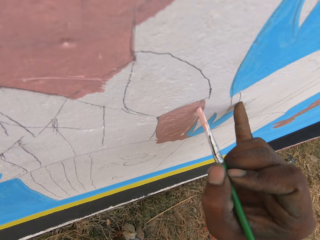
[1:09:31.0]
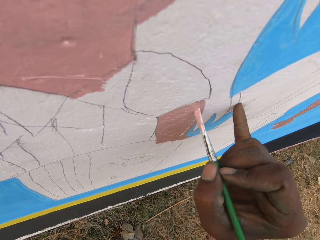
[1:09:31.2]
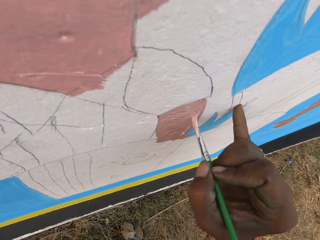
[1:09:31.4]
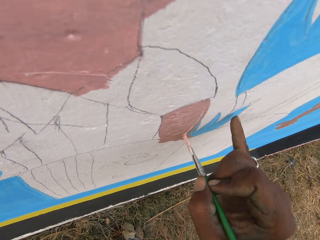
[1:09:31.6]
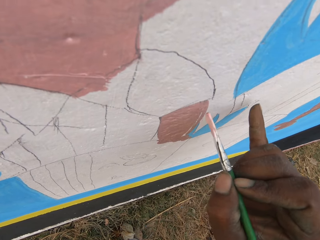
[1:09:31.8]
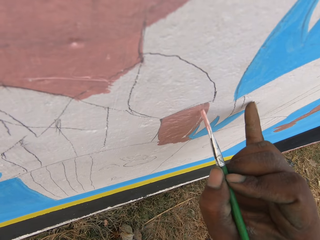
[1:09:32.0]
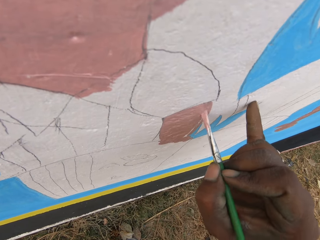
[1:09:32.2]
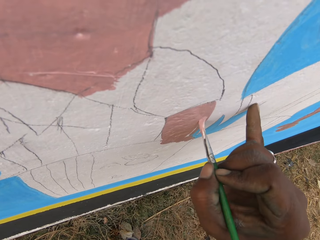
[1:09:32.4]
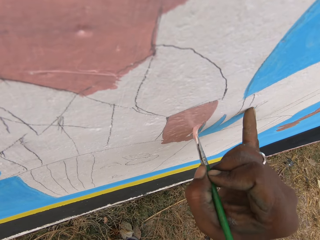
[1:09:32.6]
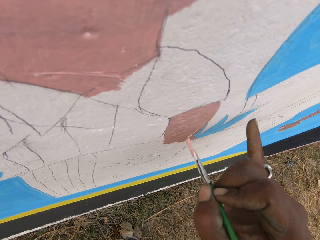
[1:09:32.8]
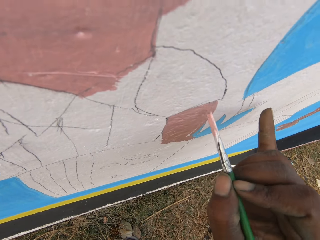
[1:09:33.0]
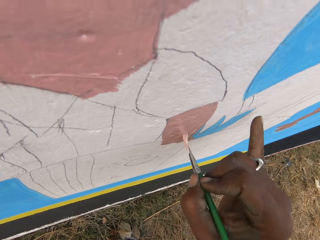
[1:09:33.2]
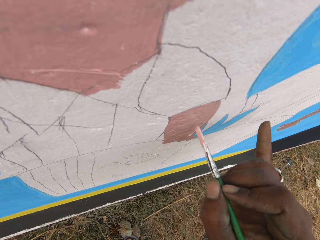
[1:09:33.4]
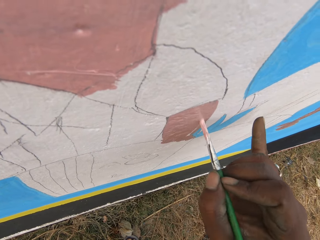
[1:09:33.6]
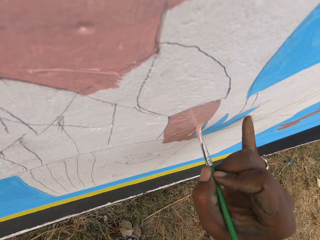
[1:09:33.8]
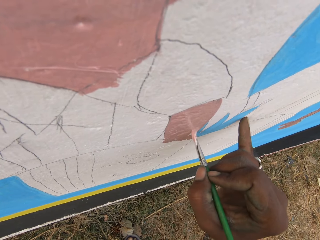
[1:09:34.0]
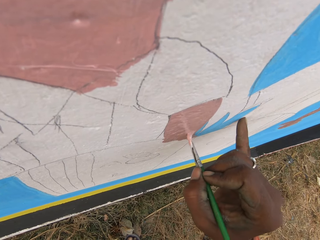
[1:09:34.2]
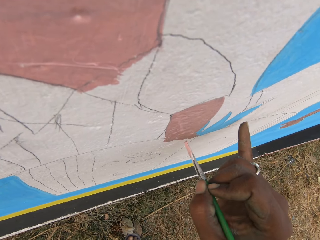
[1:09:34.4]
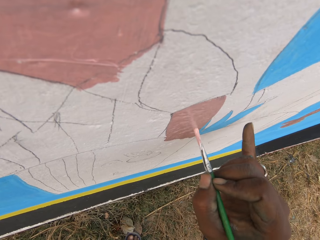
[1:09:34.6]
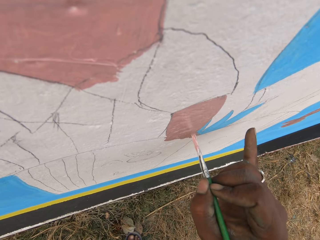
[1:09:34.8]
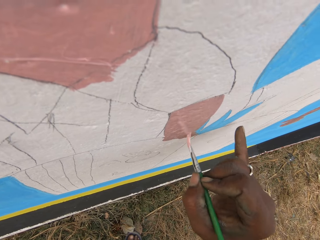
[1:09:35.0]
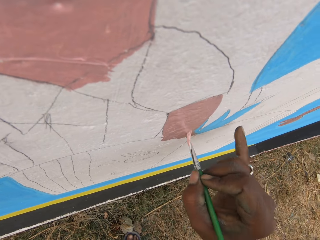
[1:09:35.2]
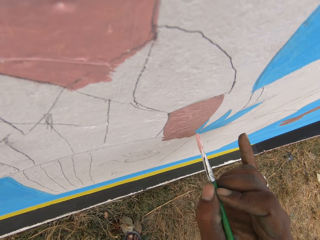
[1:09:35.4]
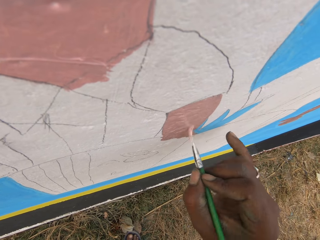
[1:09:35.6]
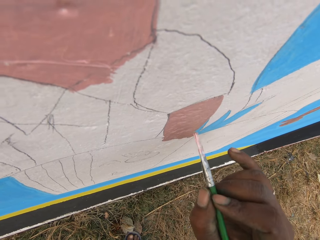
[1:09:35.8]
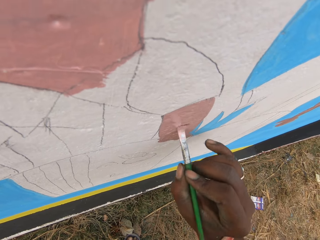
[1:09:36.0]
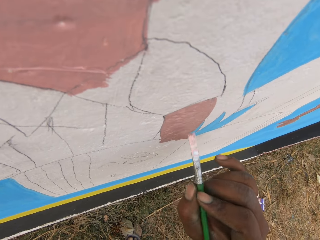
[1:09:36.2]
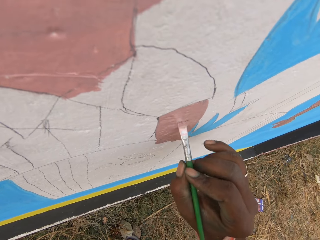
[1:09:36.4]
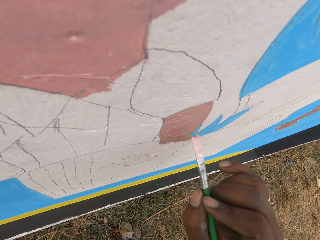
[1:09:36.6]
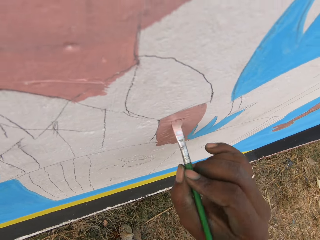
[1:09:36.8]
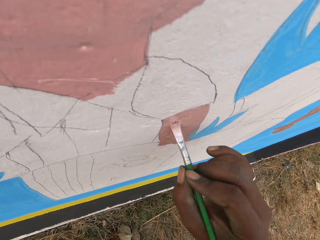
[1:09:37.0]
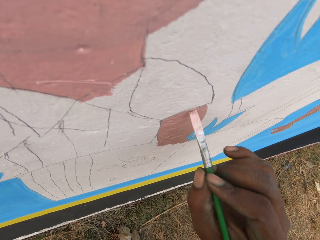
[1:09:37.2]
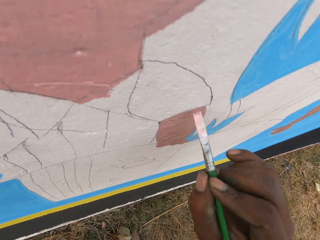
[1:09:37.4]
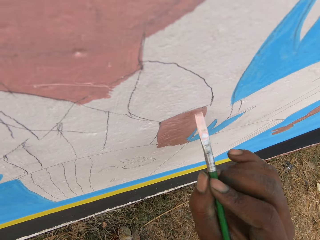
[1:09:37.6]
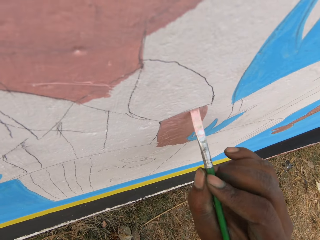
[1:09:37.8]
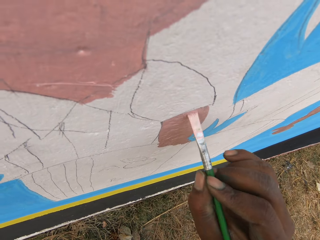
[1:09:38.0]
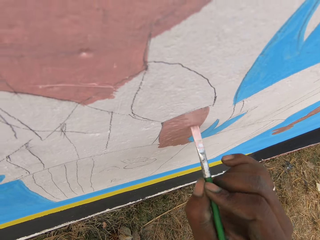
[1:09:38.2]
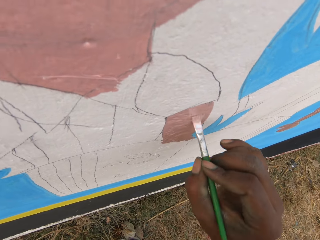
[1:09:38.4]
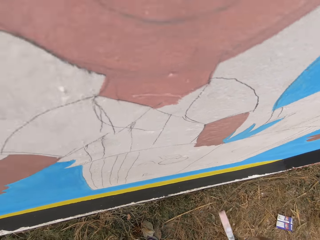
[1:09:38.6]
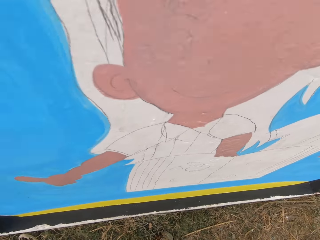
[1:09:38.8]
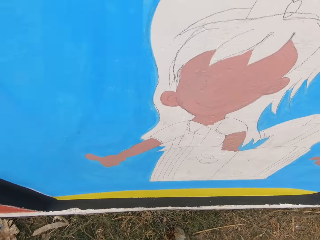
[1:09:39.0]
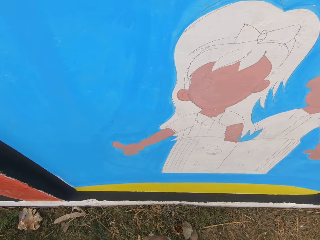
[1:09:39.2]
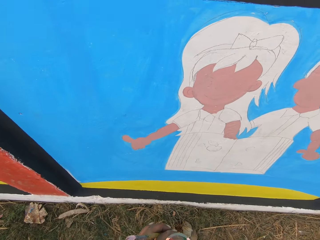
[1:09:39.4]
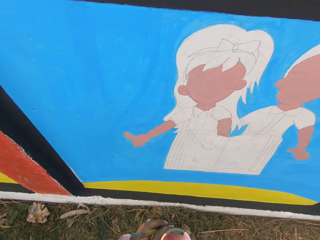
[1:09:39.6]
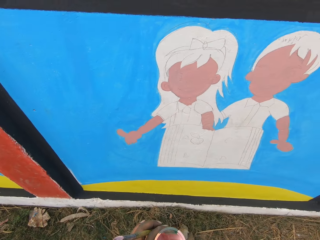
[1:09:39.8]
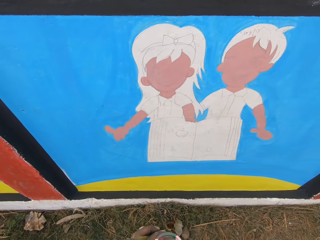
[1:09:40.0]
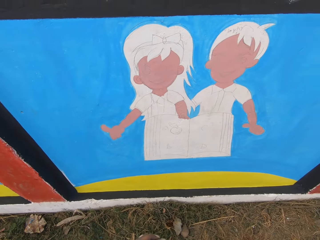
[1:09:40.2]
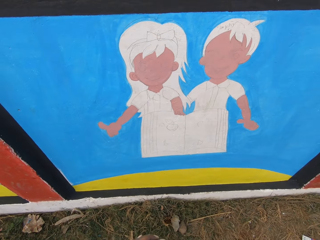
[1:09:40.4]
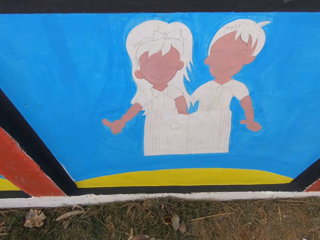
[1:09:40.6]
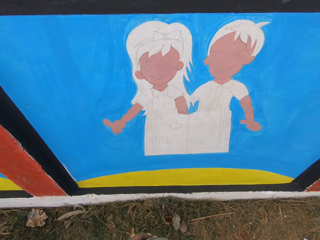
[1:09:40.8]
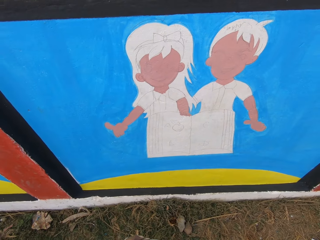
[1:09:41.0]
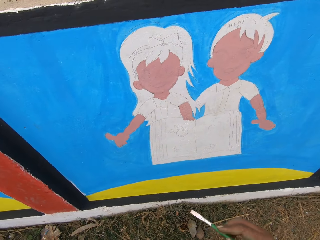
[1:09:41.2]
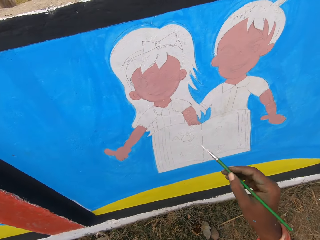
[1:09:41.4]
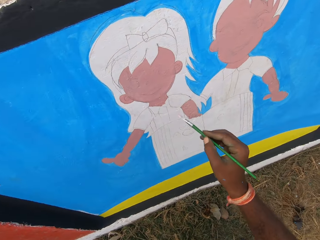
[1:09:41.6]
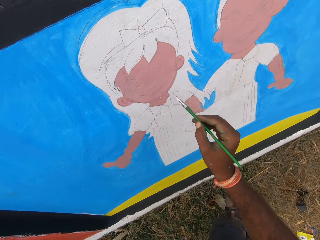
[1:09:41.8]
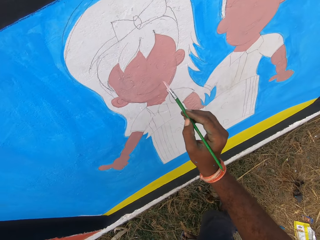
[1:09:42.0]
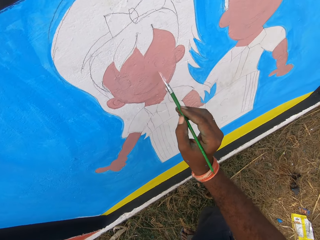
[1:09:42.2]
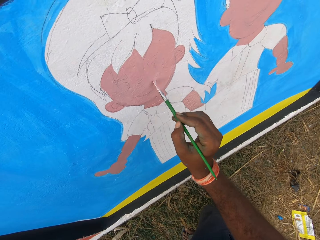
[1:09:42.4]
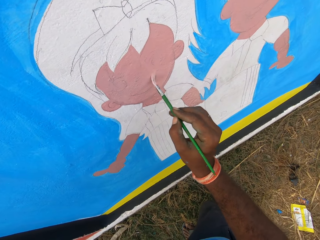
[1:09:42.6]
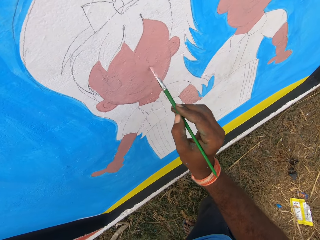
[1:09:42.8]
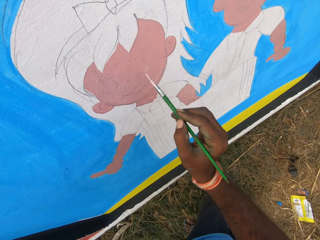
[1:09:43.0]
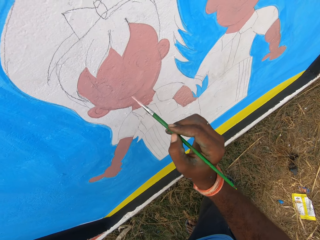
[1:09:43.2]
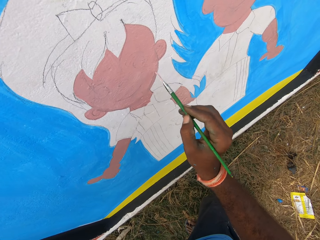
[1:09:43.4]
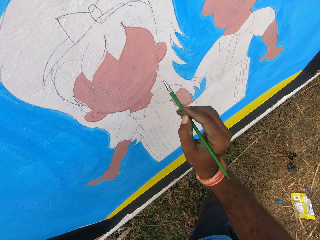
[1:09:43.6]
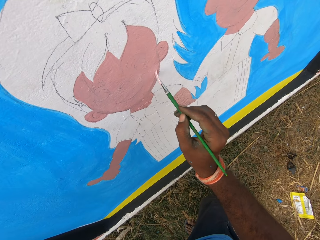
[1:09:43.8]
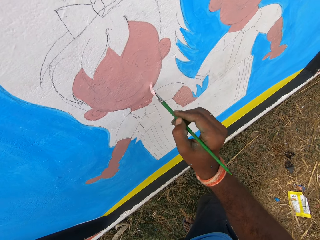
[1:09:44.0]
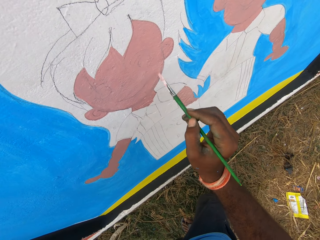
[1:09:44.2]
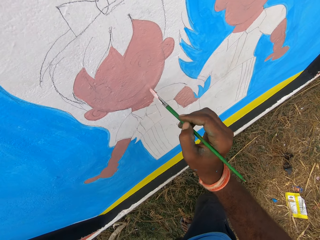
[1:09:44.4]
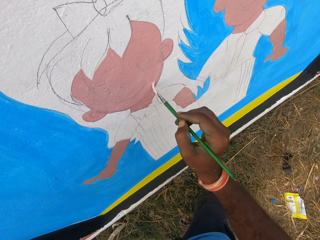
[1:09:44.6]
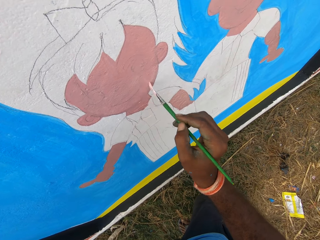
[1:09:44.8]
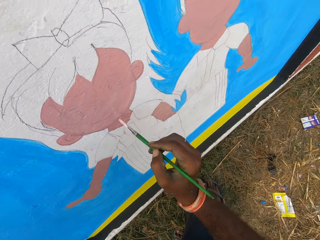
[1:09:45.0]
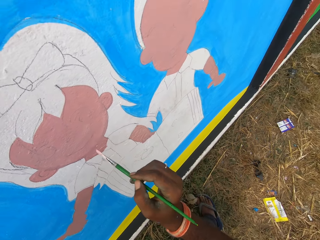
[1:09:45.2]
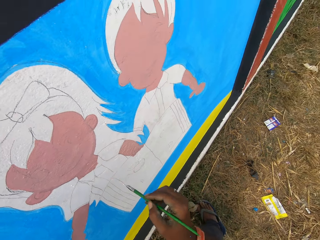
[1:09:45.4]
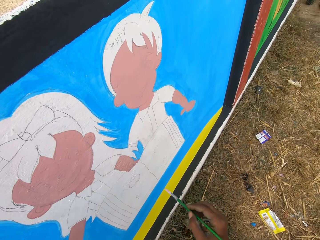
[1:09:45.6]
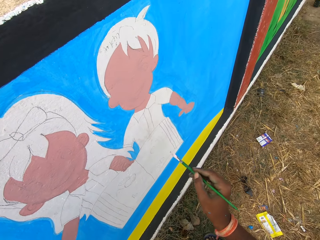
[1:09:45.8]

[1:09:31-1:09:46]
The camera wearer puts a finger of his right hand on the wall. He paints on the wall with the second painting brush in his right hand. He visually inspects the painting on the wall. He paints on the wall with the second painting brush in his right hand.

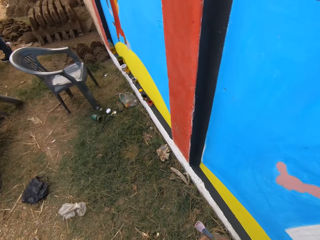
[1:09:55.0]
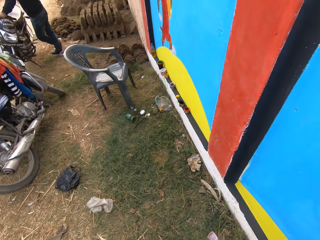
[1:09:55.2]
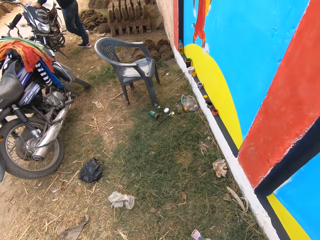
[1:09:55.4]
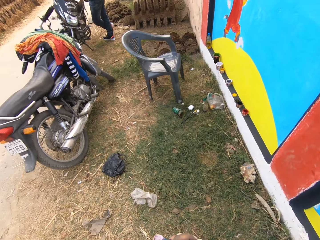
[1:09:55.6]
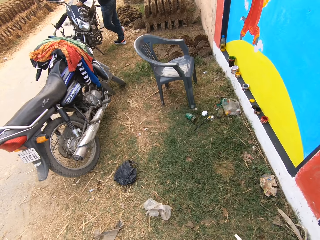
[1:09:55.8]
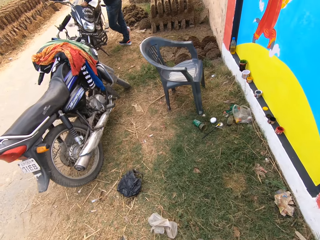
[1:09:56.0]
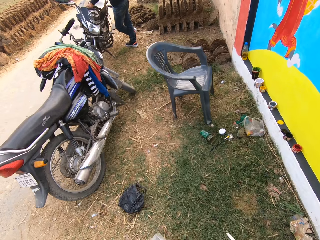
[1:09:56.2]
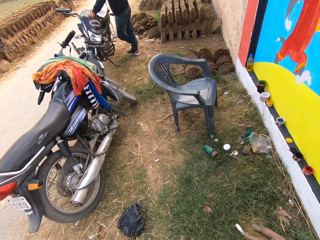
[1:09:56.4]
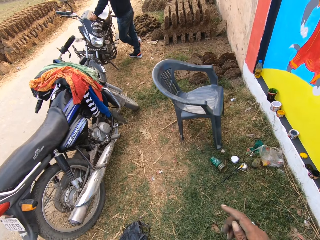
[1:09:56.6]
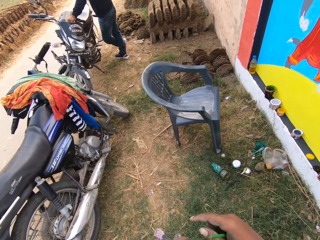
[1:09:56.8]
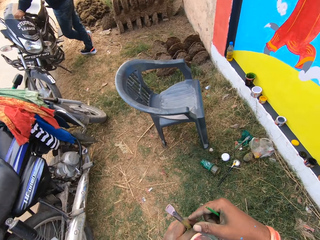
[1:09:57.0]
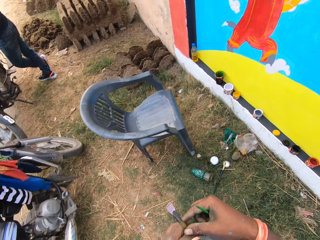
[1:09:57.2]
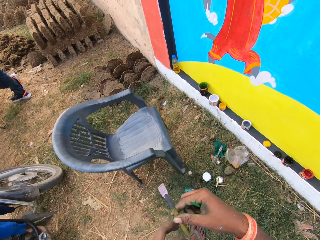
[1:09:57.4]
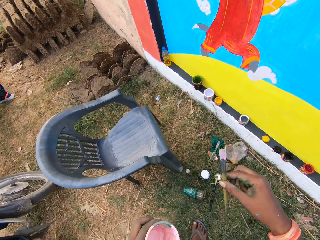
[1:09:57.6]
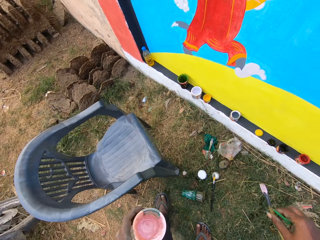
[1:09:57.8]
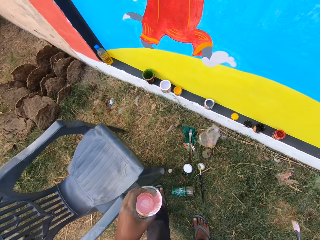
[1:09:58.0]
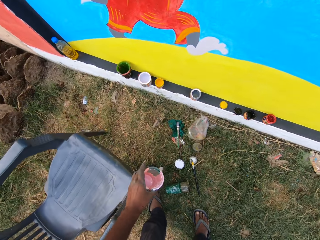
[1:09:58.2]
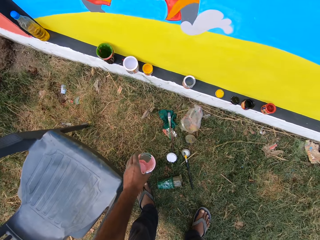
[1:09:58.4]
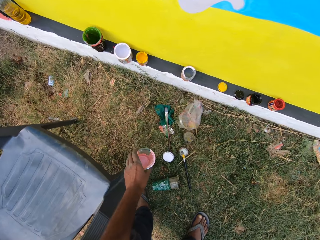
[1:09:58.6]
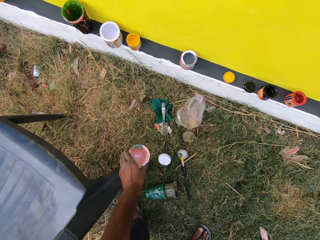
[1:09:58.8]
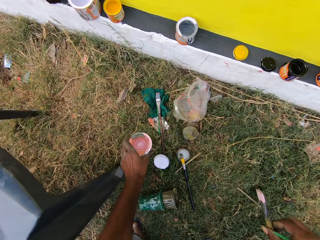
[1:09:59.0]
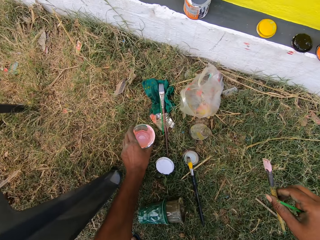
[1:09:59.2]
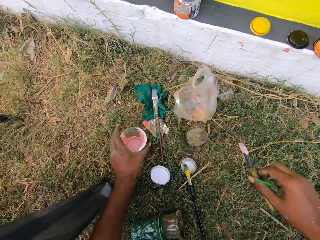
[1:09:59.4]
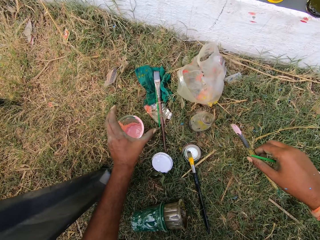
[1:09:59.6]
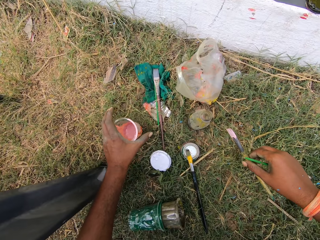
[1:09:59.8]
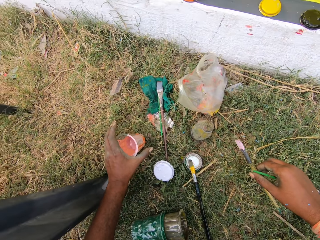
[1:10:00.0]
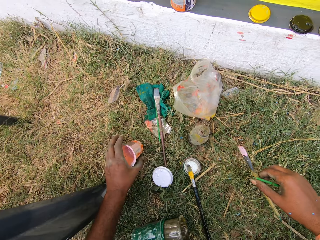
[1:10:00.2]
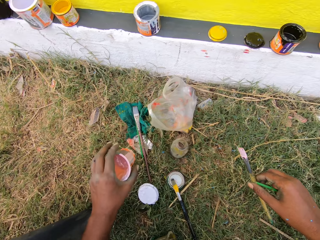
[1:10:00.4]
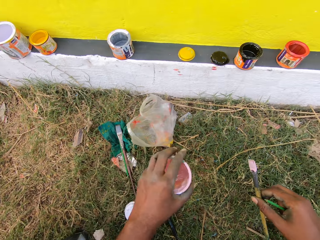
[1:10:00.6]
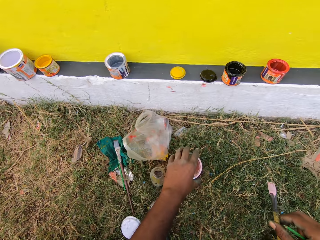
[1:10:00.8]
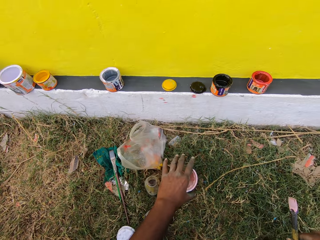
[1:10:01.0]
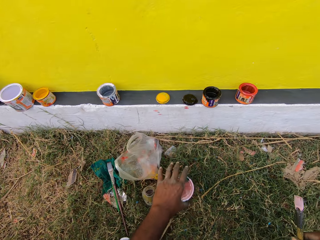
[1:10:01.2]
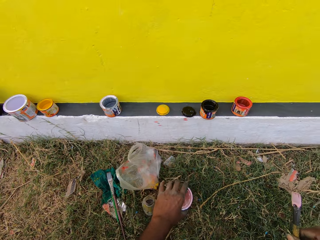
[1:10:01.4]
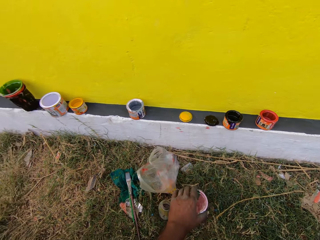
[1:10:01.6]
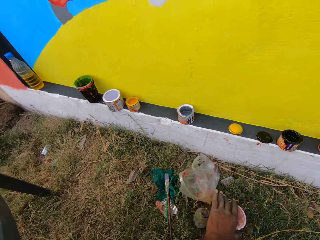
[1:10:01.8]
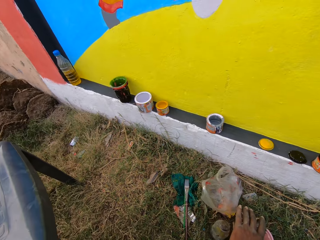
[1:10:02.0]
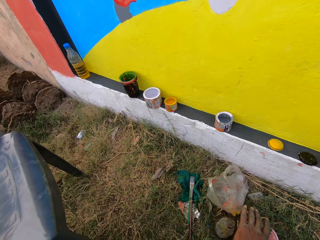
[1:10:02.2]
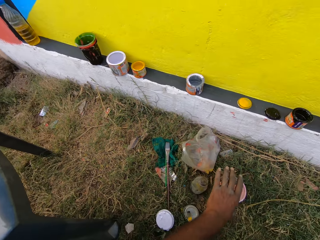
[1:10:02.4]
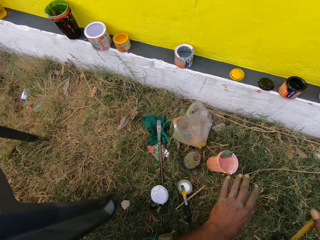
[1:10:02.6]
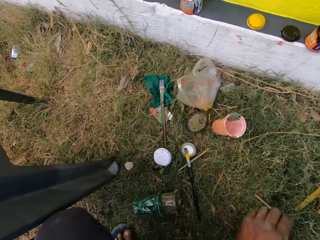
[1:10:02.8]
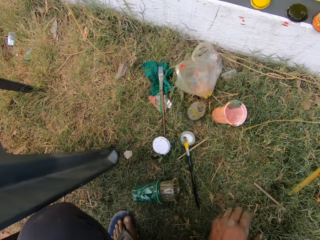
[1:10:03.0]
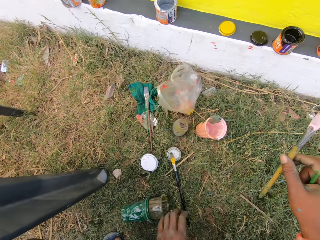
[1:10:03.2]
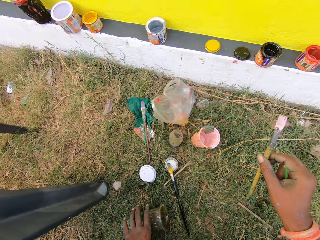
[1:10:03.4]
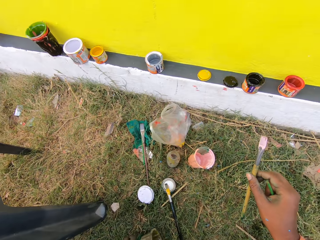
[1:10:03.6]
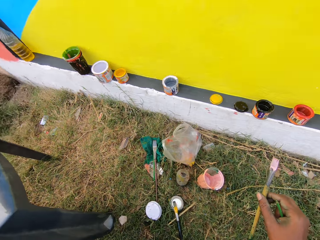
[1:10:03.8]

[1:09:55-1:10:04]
A man holds a motorbike. The camera wearer walks toward the grey chair. He passes the painting brush to his right hand. He puts the paint bowl or cup on the floor with his left hand. He picks up the paint cup on the ground and puts the paint cup on the ground.
